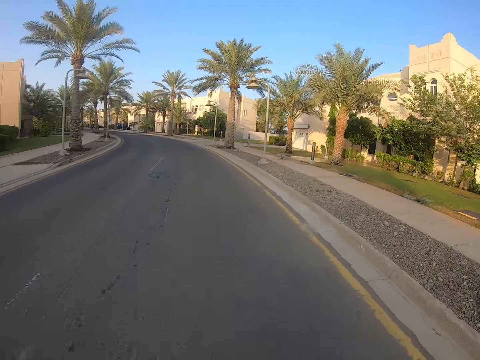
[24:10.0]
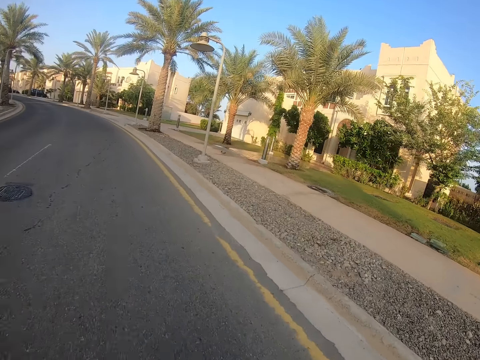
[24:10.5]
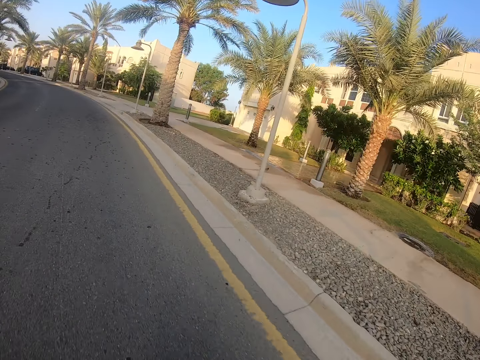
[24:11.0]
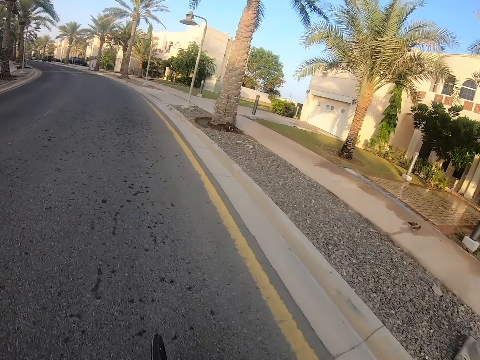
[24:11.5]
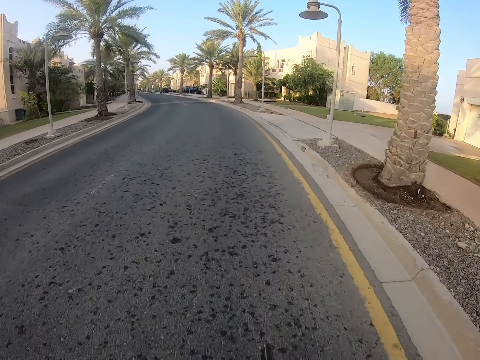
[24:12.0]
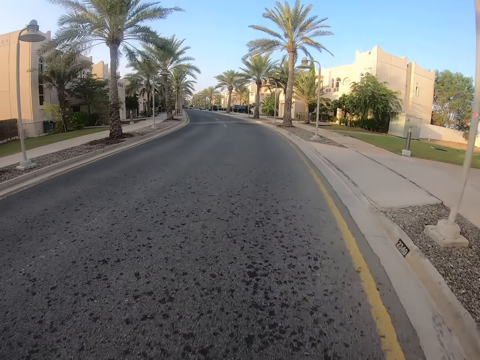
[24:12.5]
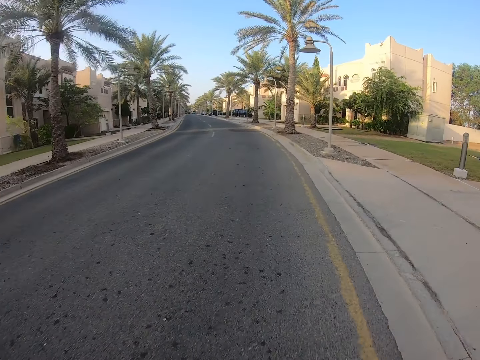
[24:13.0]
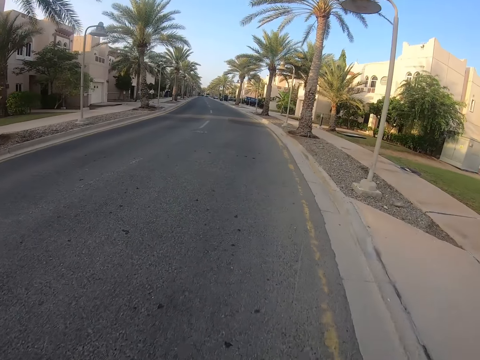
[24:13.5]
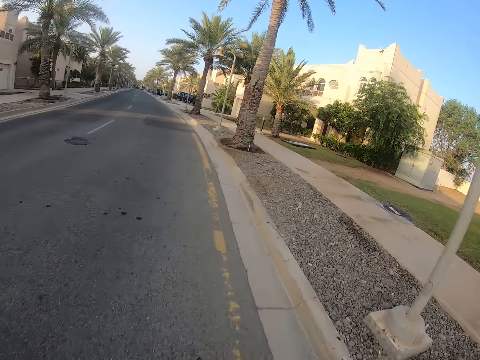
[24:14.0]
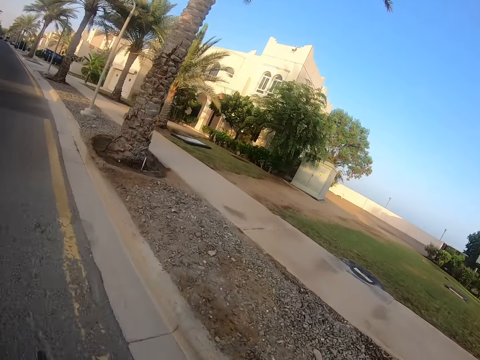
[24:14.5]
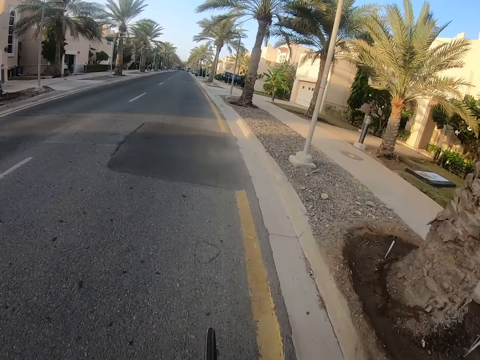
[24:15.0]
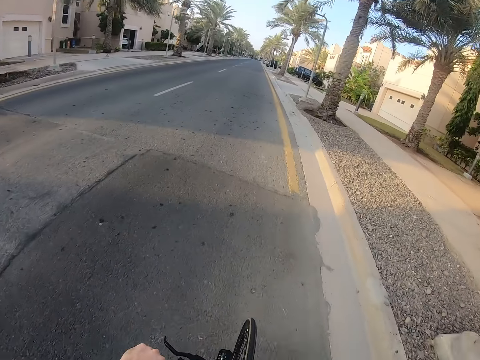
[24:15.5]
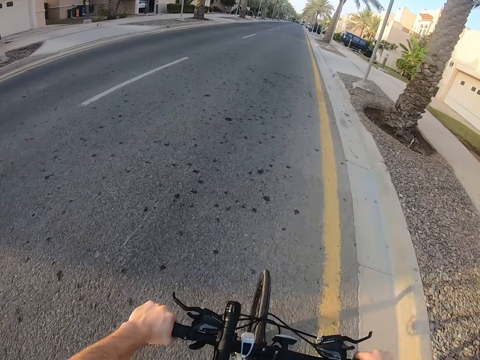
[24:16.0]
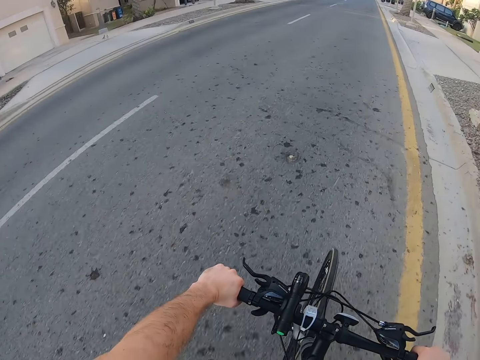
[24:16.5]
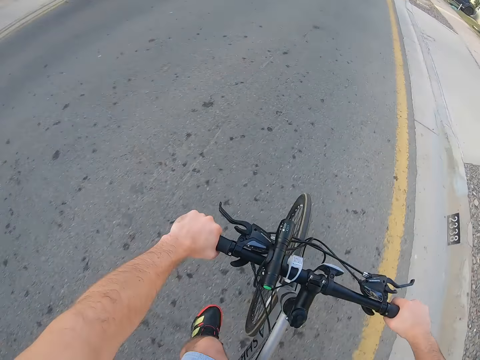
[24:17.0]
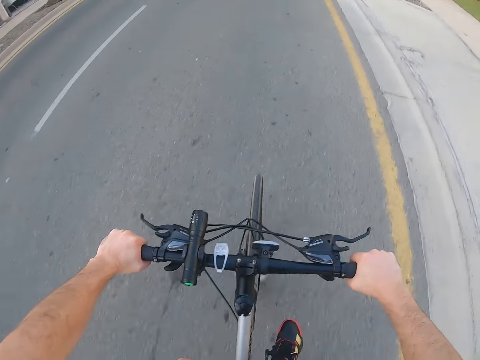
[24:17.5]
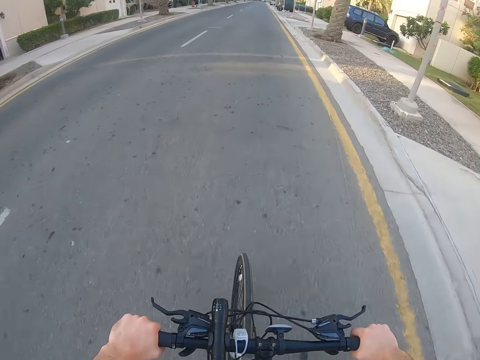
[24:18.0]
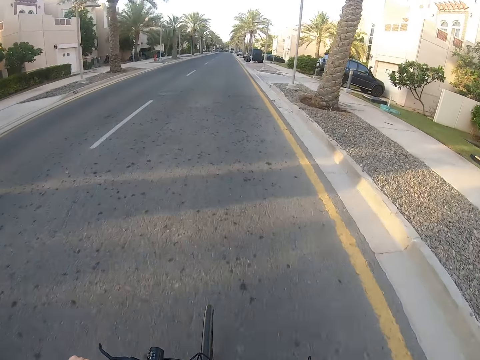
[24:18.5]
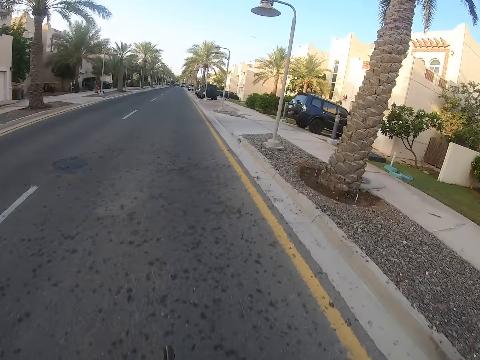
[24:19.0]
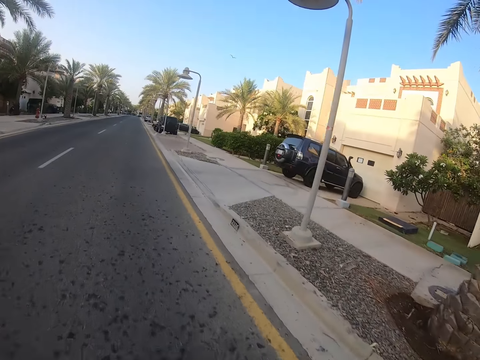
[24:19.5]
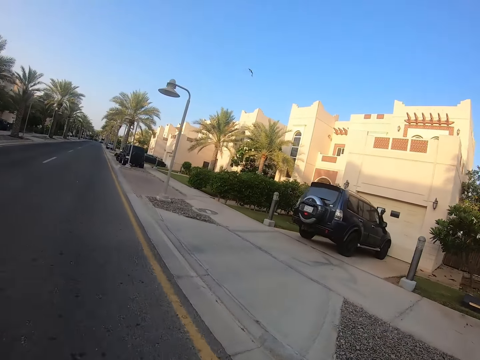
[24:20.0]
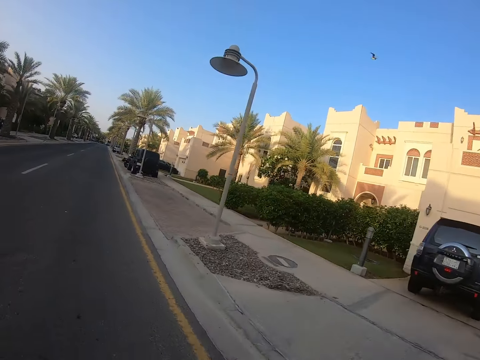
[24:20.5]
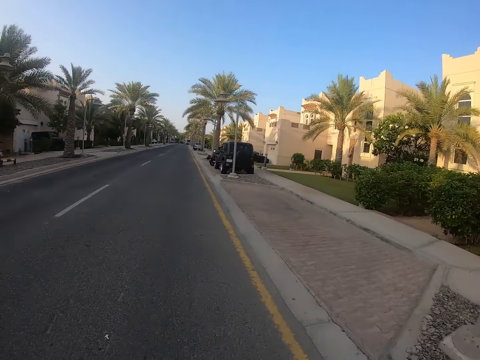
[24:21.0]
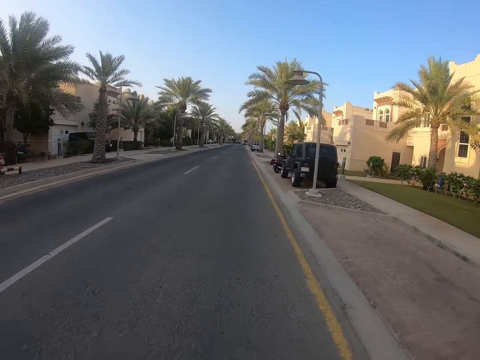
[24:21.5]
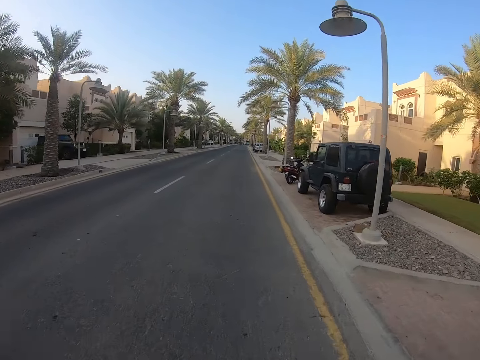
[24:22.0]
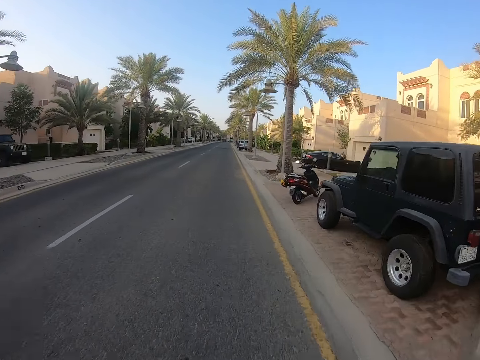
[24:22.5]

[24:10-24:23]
The camera wearer shows parts of his body. He looks at the road. He hides his body. He looks at the road.

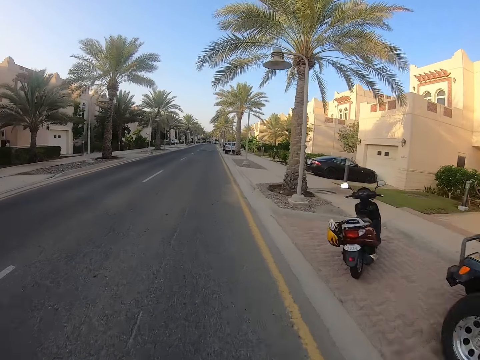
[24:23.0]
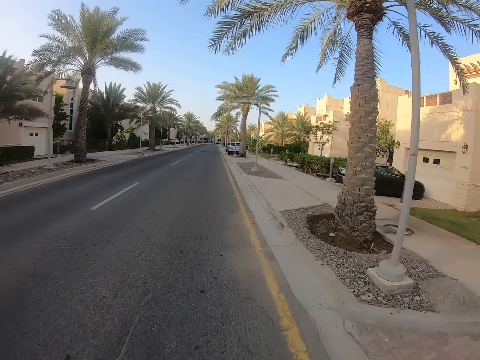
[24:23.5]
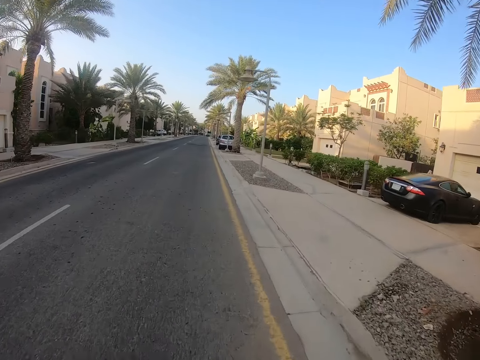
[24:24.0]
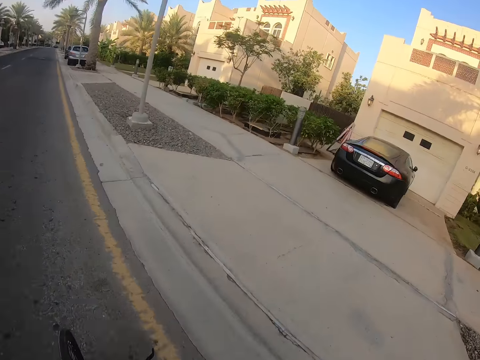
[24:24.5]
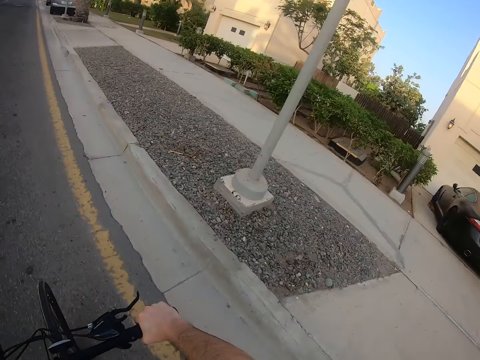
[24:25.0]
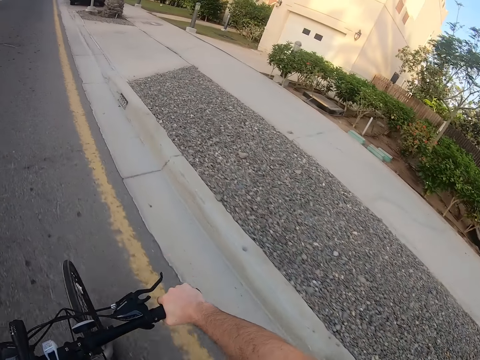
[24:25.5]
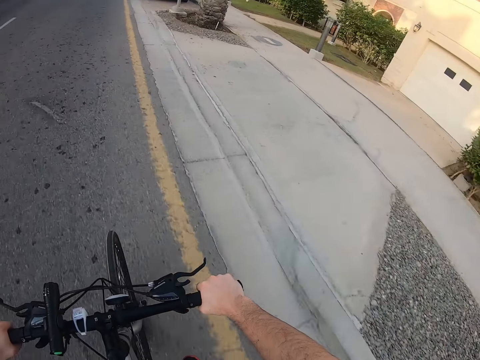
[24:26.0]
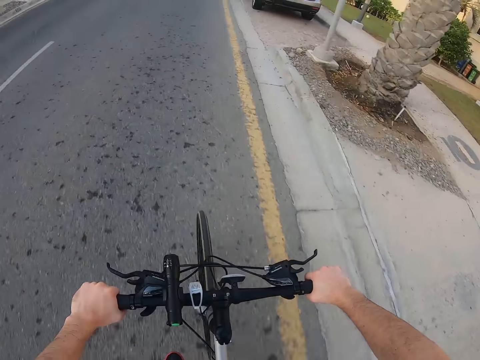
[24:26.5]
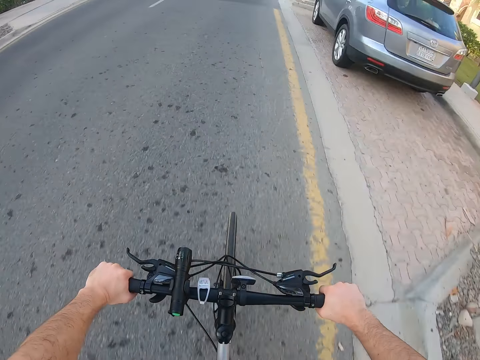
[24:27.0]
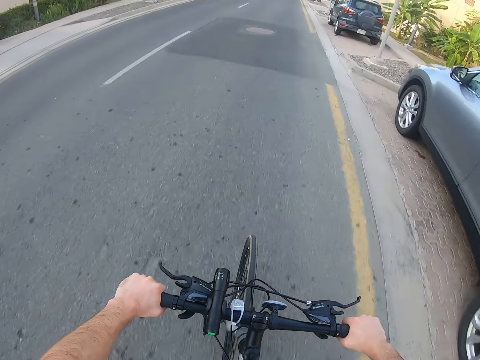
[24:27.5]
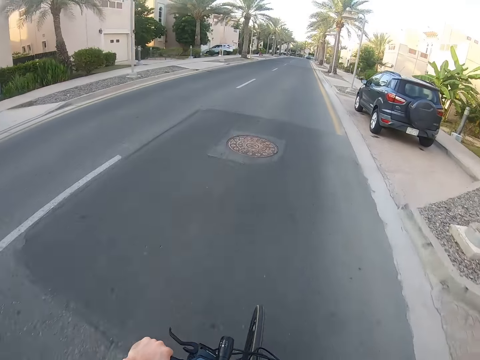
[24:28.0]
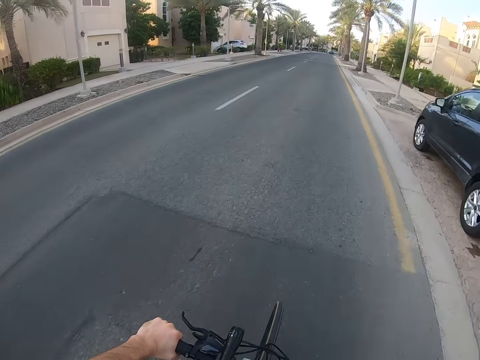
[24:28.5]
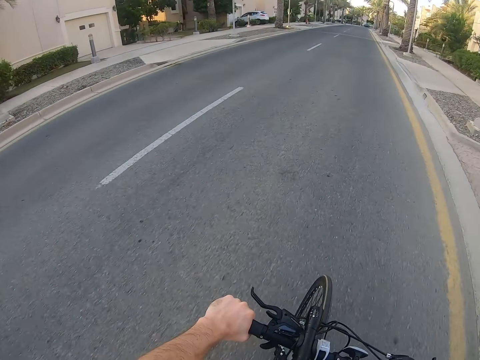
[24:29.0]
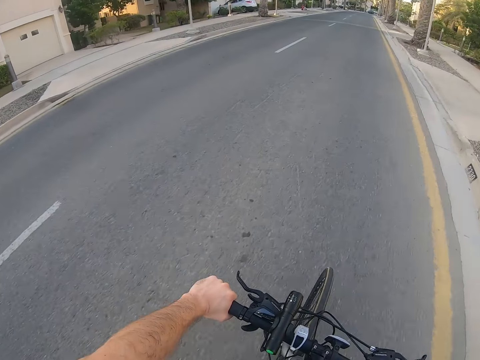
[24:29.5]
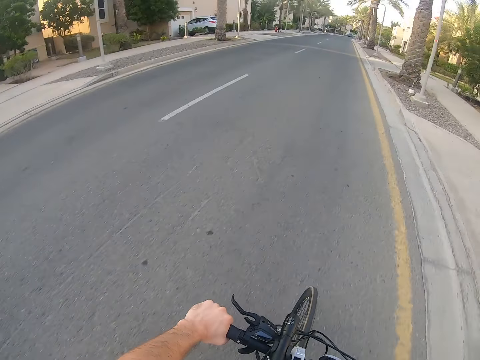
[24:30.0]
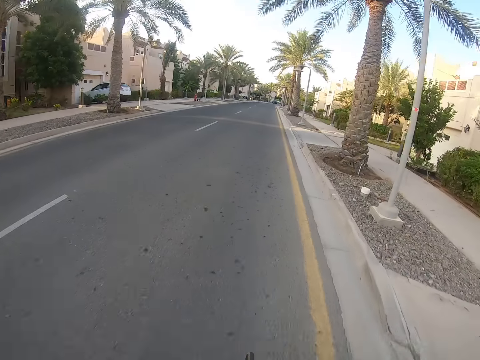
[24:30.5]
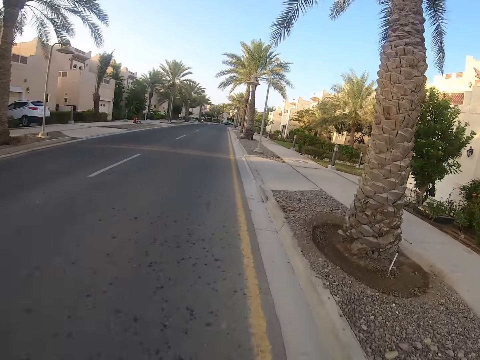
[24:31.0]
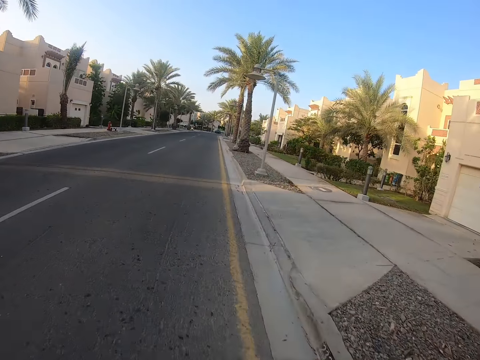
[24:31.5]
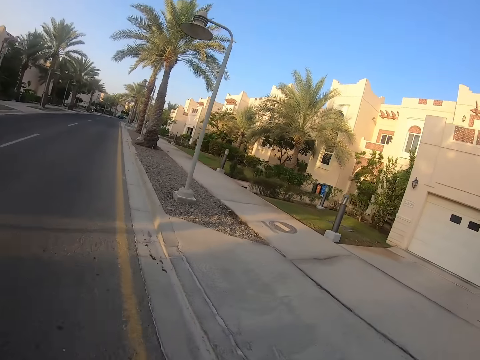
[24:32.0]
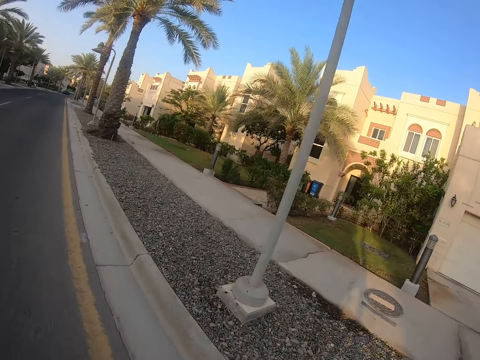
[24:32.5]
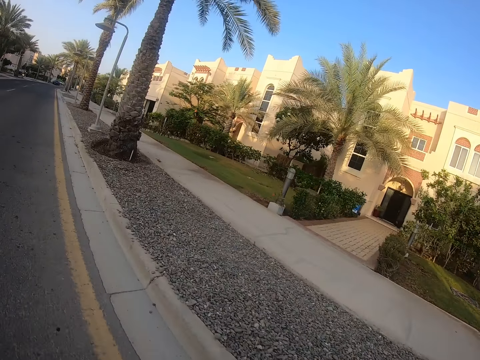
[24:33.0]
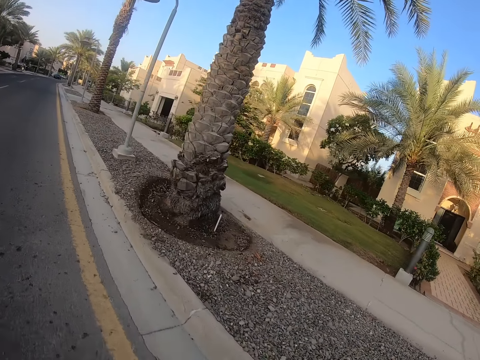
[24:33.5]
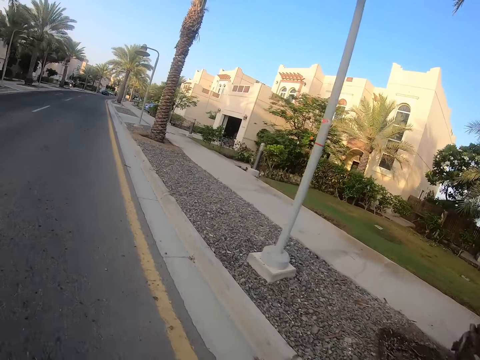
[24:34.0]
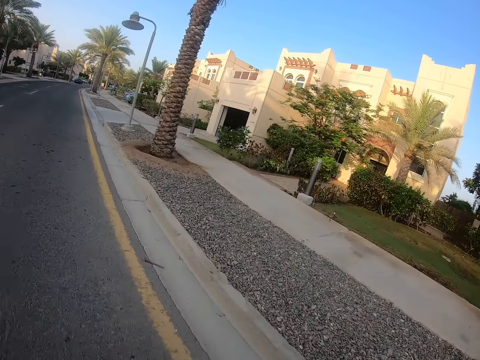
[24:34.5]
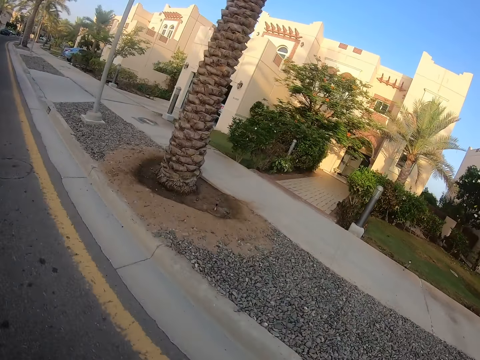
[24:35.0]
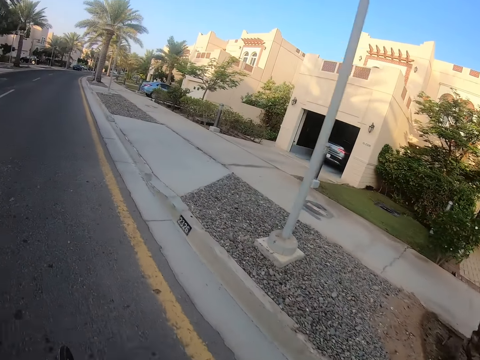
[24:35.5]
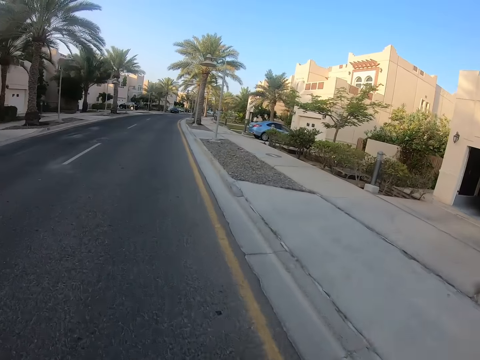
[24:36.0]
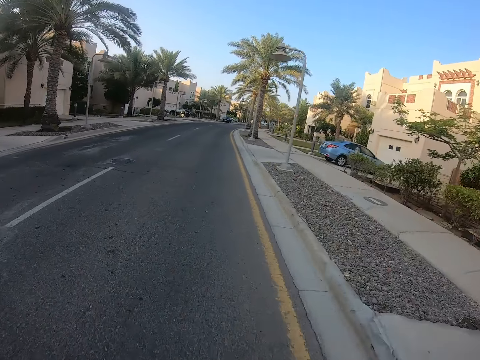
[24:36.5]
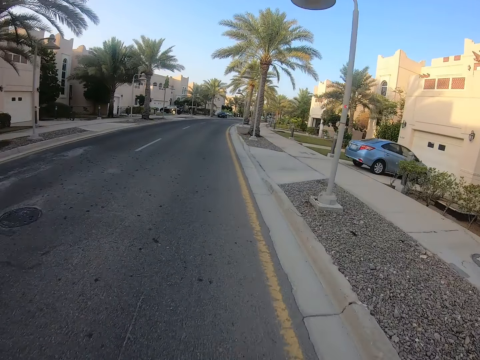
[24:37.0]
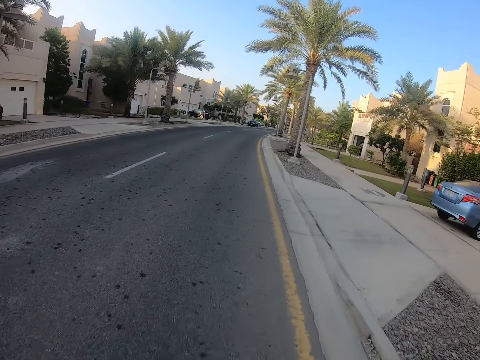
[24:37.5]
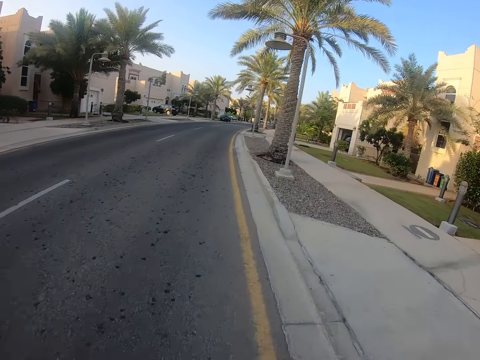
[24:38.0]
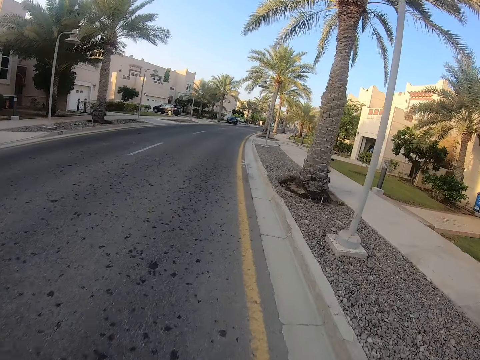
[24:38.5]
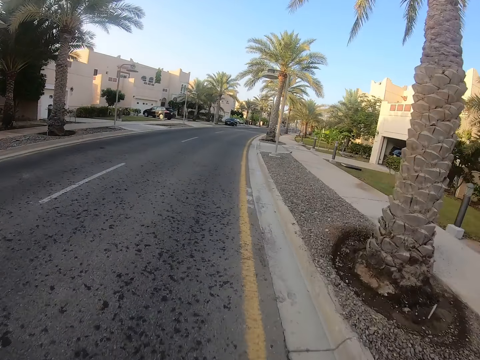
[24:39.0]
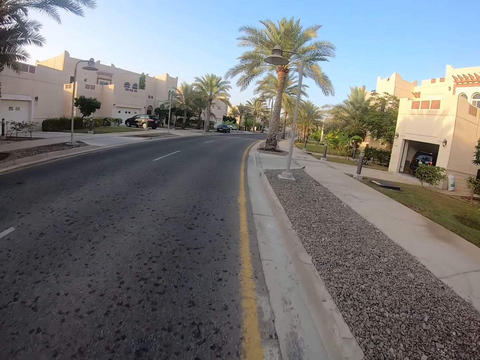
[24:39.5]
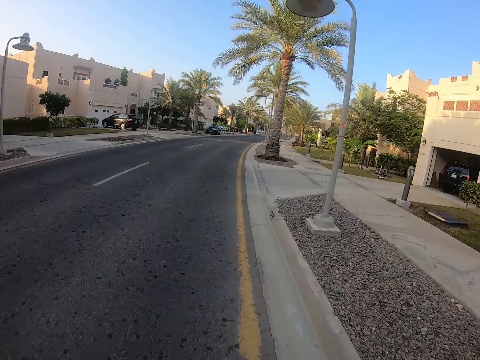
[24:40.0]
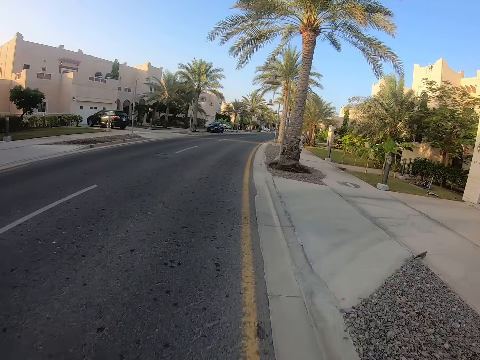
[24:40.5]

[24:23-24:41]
The camera wearer looks at the road. They look at the houses. They look at the road.
